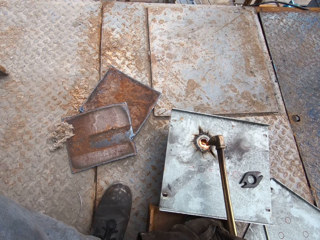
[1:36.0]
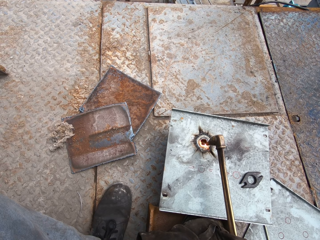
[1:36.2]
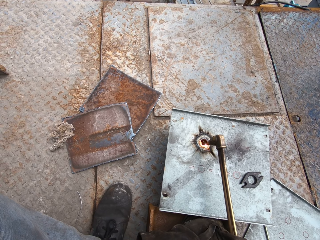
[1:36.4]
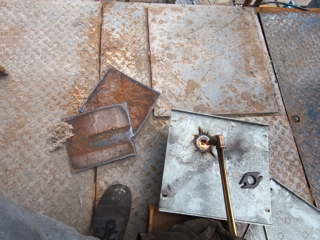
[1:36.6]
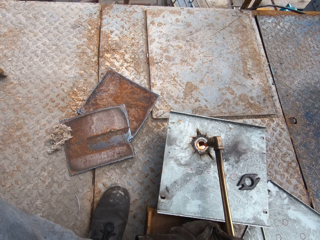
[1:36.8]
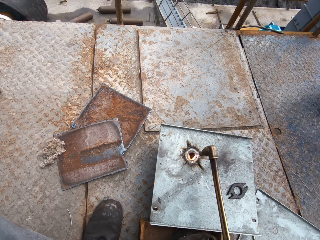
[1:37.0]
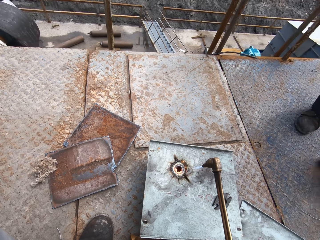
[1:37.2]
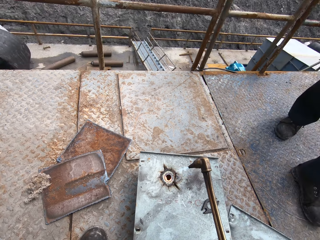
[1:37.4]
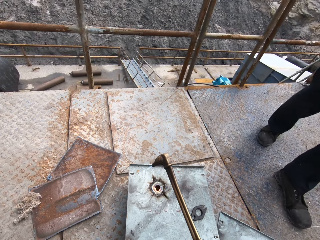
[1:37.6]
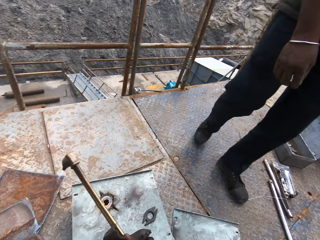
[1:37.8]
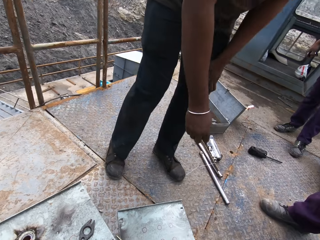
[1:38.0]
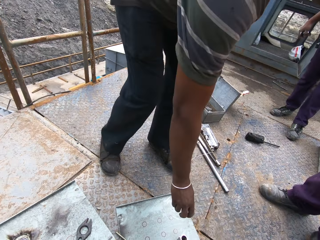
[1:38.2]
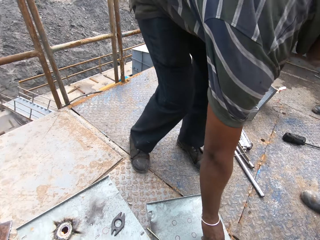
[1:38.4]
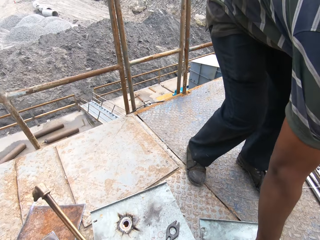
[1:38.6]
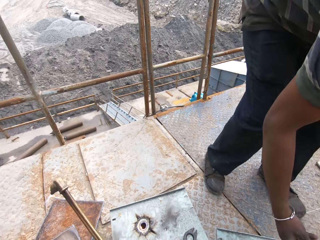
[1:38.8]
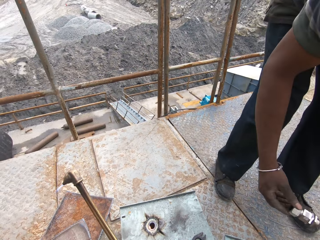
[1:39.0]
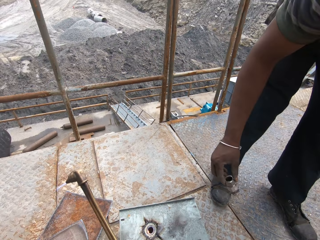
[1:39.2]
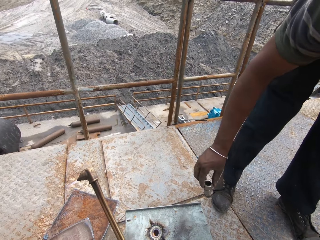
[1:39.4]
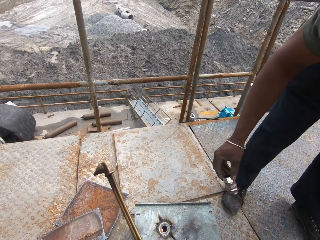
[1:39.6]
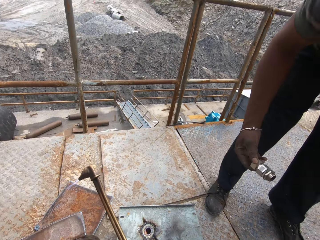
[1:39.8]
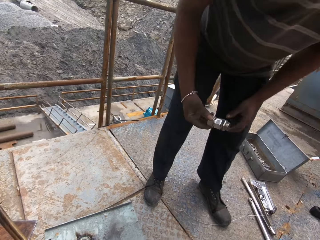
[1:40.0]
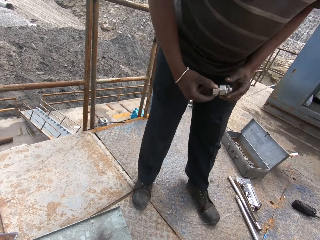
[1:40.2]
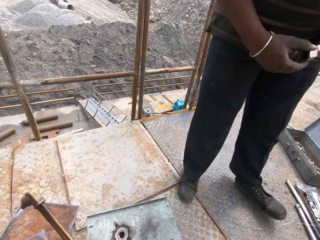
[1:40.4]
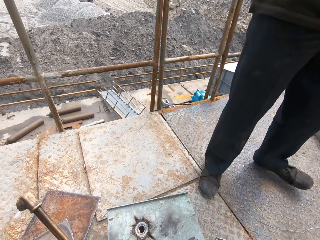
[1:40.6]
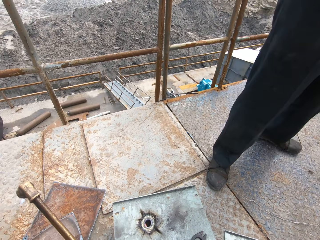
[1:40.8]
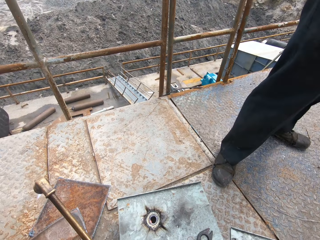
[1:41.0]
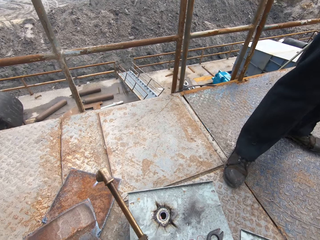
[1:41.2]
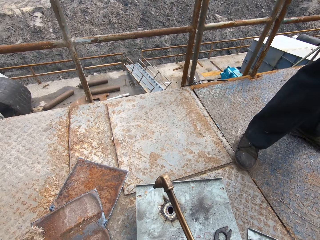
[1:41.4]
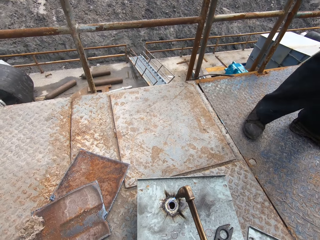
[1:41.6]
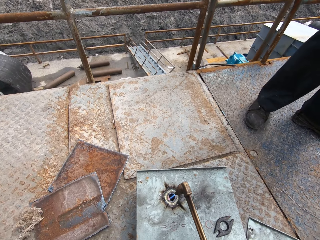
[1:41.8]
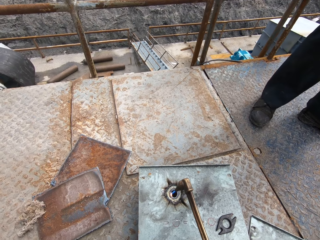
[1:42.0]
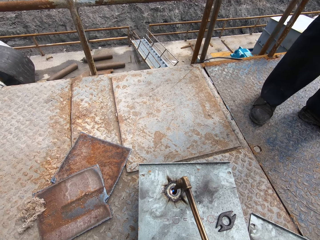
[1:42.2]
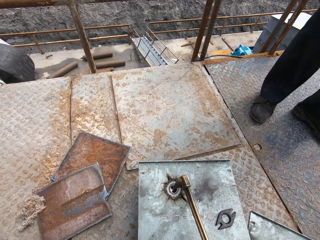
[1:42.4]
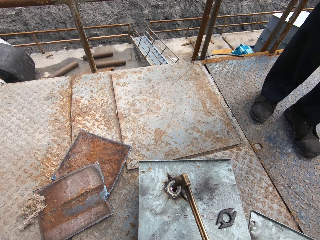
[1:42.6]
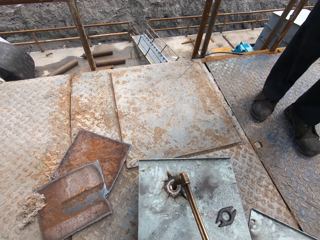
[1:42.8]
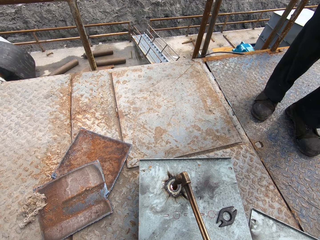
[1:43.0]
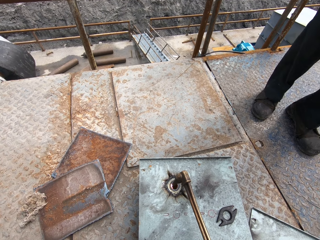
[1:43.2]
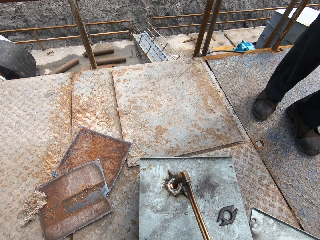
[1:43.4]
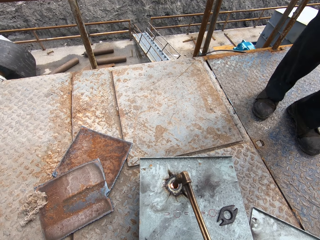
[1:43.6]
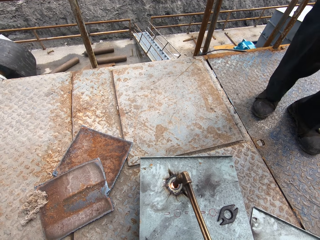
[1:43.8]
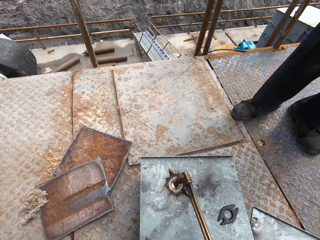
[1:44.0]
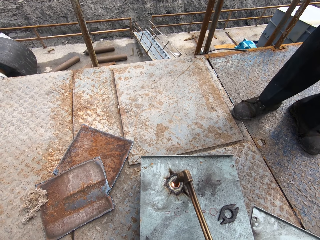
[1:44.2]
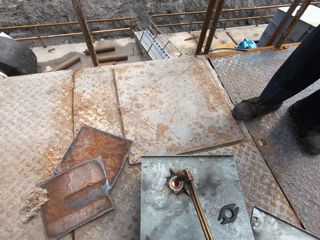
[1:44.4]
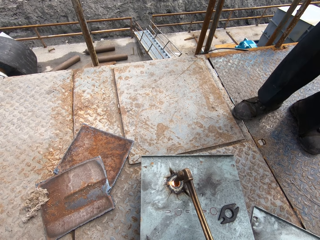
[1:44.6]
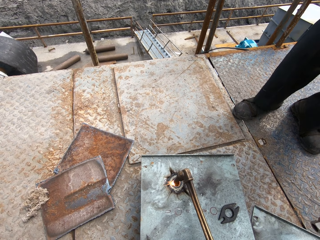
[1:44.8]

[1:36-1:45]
A man walks towards the camera wearer. The camera wearer looks around. The man picks up a gland nut on the ground with his right hand. The man holds the gland nut in his right hand with both hands. The camera wearer widens the center hole on the steel metal with the oxyacetylene torch in his right hand.

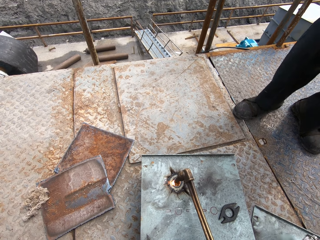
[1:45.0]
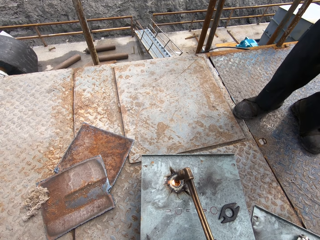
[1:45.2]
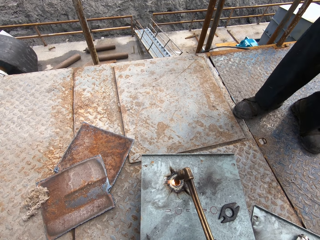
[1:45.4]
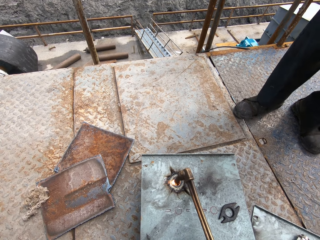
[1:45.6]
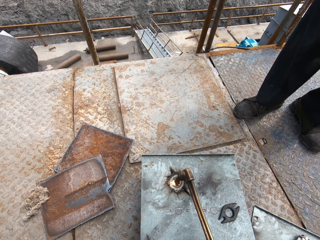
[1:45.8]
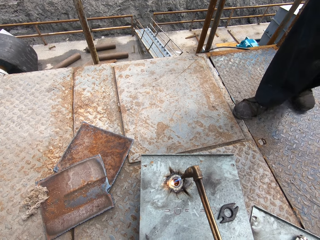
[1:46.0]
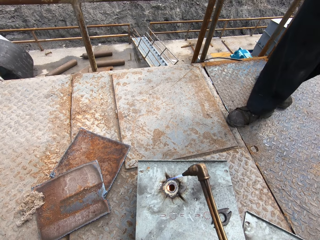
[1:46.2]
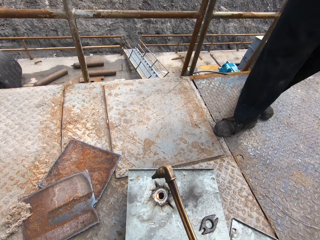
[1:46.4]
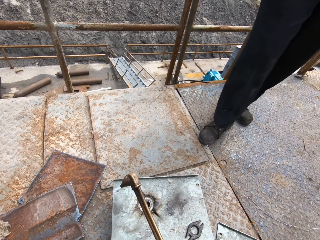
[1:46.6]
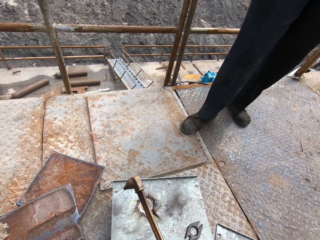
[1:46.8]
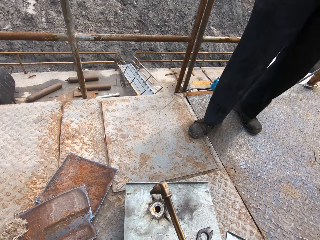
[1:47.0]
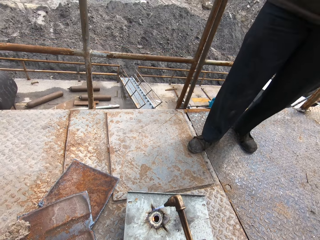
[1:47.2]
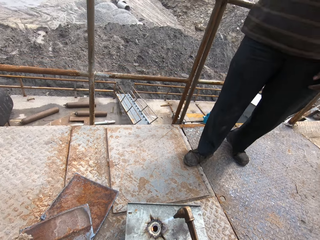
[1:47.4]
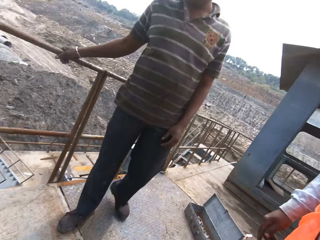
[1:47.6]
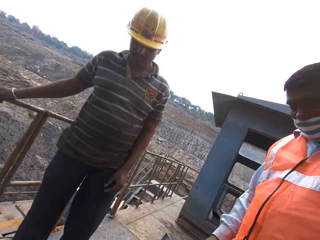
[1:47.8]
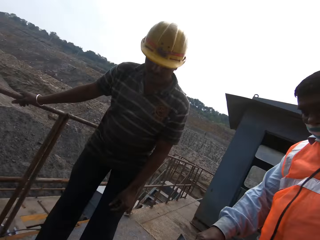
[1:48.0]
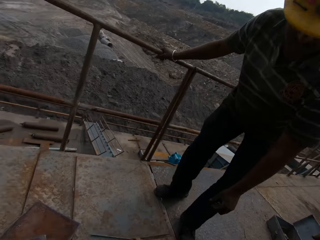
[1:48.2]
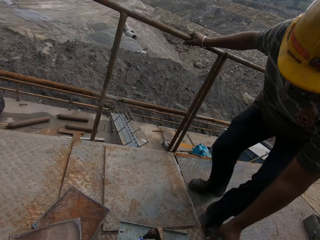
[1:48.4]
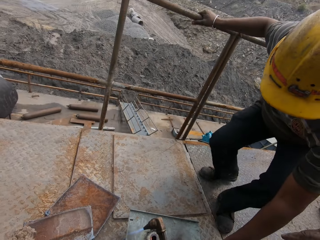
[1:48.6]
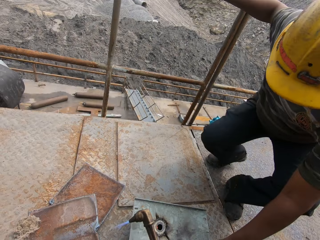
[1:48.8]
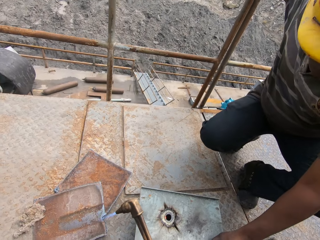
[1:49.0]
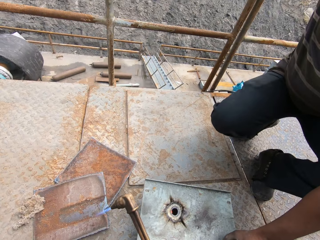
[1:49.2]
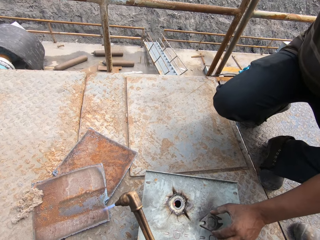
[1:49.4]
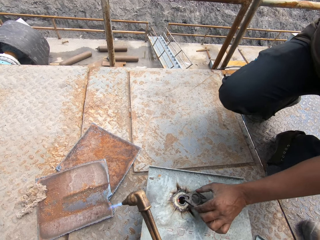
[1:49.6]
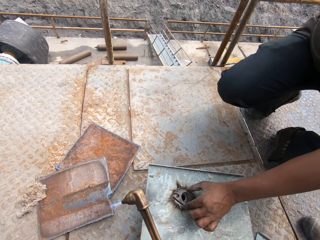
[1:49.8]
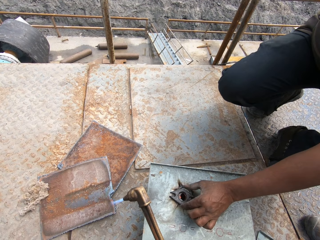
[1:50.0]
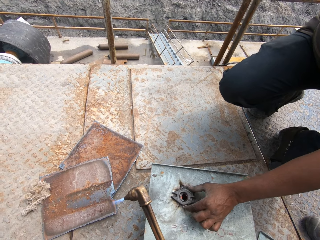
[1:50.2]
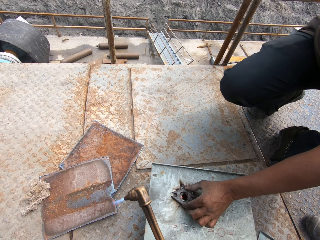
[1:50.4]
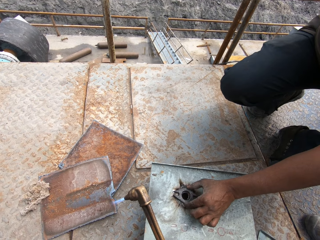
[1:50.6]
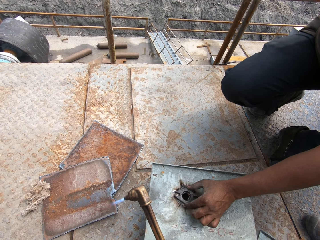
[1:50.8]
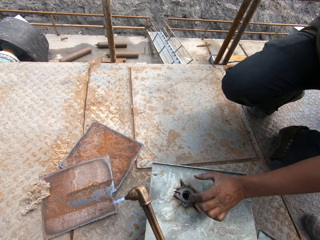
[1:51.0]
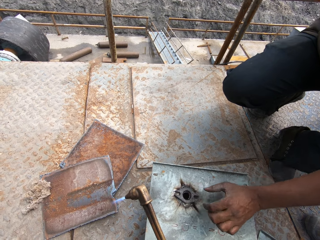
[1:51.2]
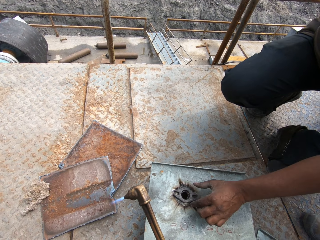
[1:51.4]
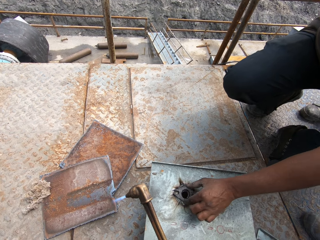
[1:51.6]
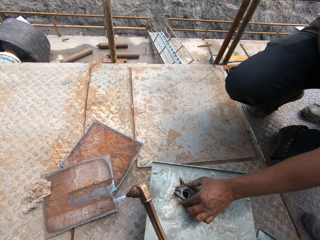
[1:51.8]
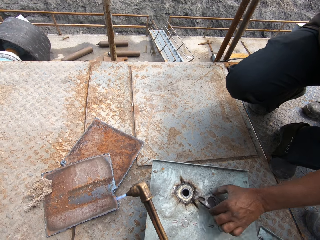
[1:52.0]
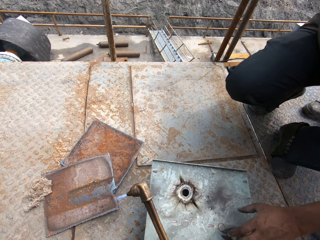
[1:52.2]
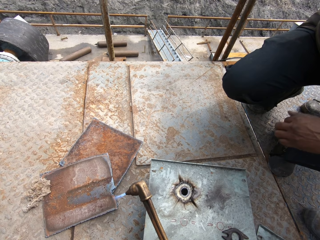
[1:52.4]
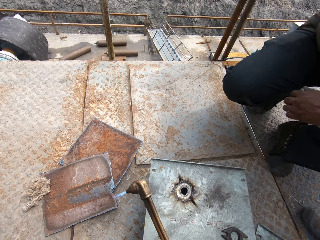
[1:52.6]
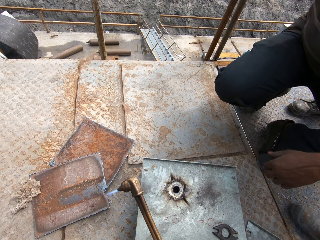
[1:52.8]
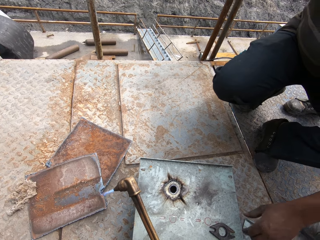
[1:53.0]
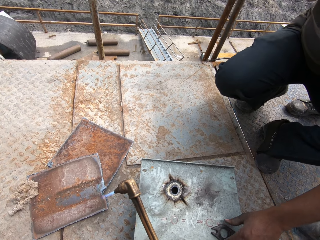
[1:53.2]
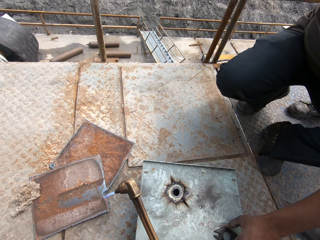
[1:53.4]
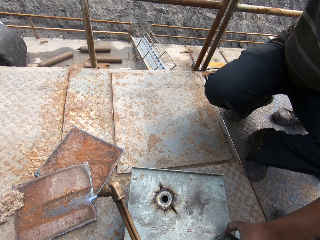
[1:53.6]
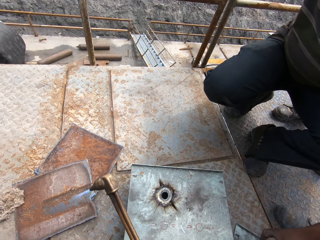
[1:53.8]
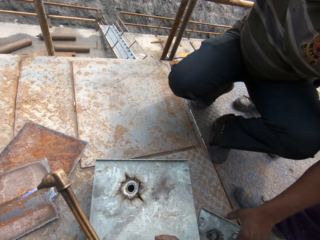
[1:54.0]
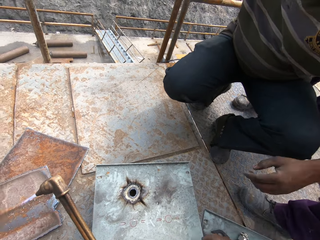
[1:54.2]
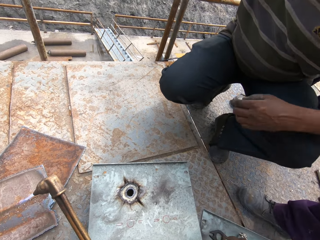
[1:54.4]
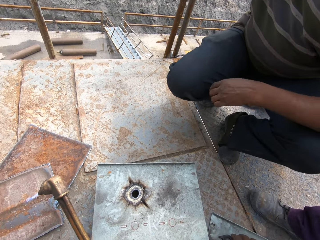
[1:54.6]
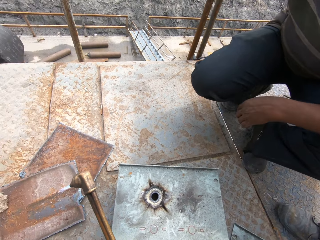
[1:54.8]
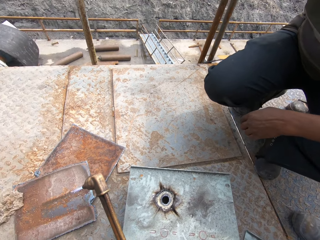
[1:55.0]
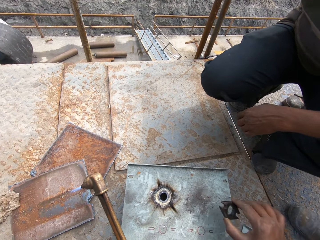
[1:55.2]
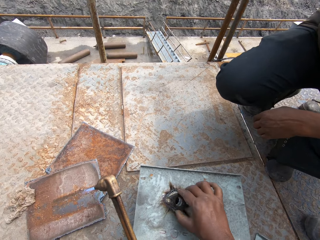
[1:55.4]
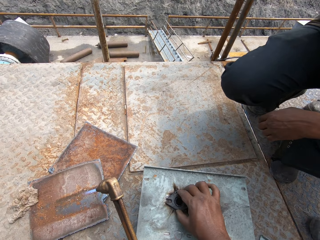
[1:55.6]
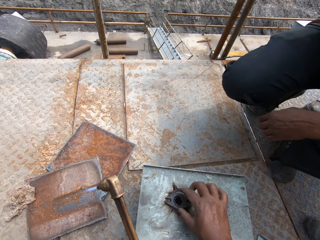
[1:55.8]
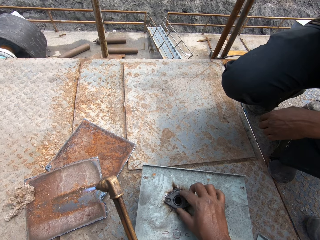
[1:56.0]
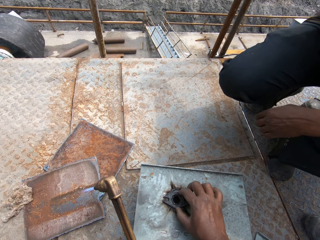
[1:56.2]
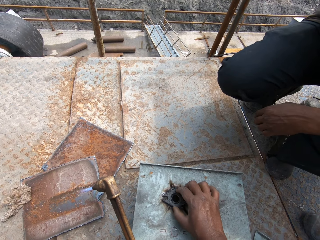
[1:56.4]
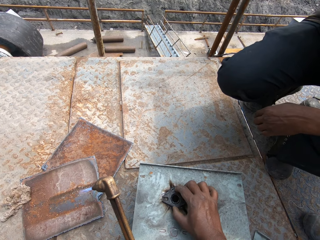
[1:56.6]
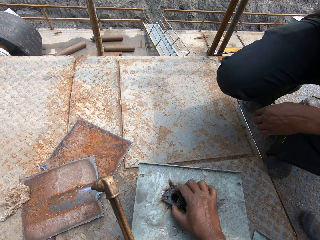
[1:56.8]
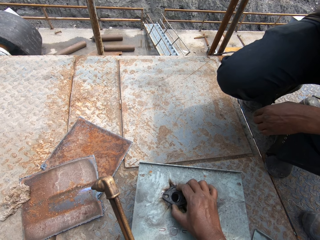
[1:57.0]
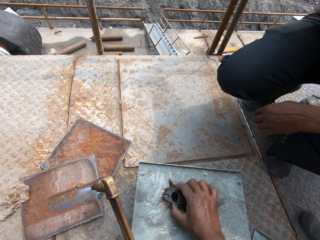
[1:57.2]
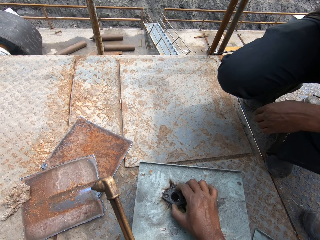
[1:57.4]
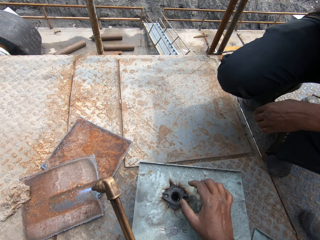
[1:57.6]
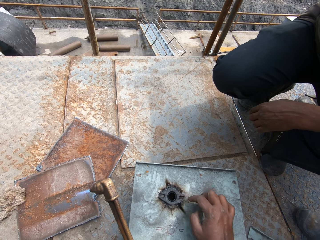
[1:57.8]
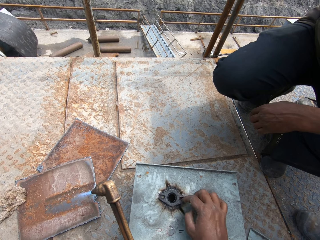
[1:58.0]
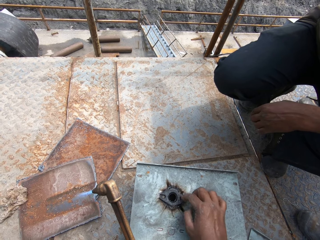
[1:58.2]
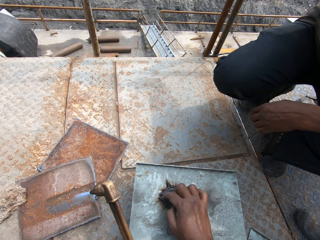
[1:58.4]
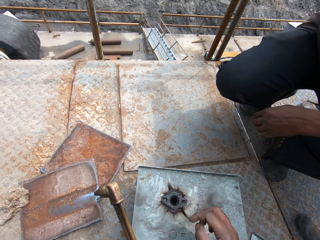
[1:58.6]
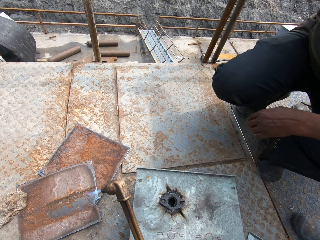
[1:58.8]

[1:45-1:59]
The camera wearer looks up. A man interacts with the camera wearer. Another man picks up the metal disc on the steel metal with his right hand. The other man interacts with the camera wearer. The other man puts the metal disc in his right hand on the center hole in the steel metal. He adjusts the metal disc on the center hole in the steel metal with his right hand. He picks up the metal disc on the center hole in the steel metal with his right hand. He puts the metal disc in his right hand on the steel metal. He adjusts the metal disc on the steel metal with his right hand. The camera wearer picks up the metal disc on the steel metal with his right hand. He puts the metal disc in his right hand on the center hole in the steel metal. He adjusts the metal disc on the center hole in the steel metal with his right hand.
